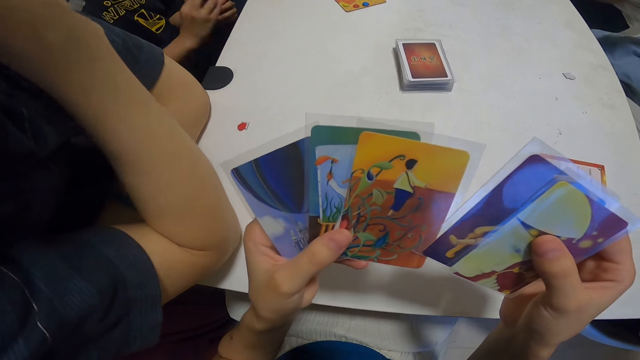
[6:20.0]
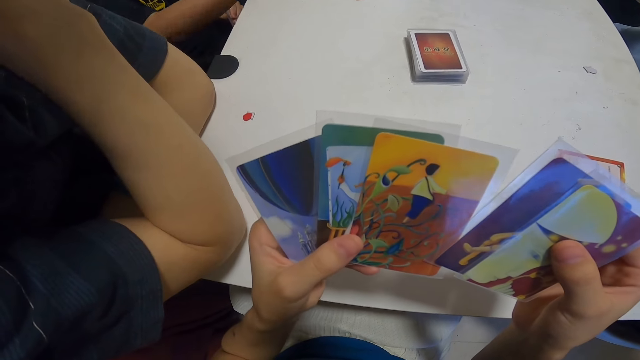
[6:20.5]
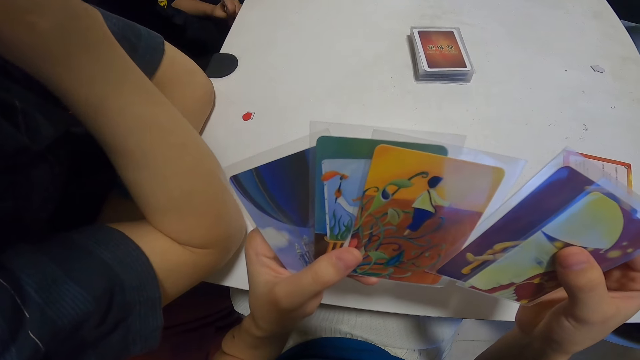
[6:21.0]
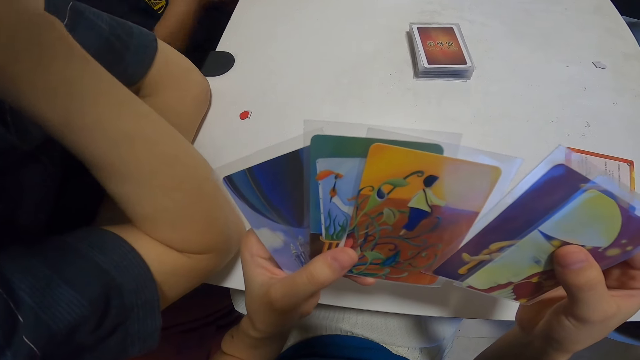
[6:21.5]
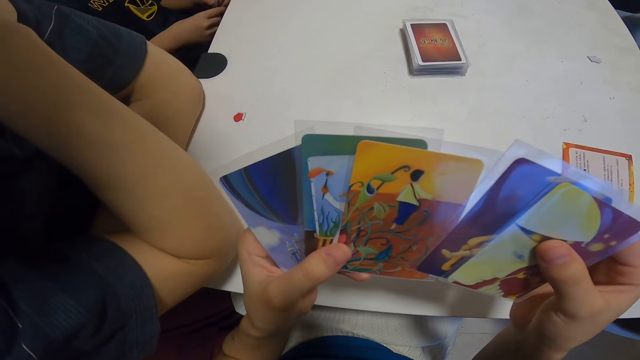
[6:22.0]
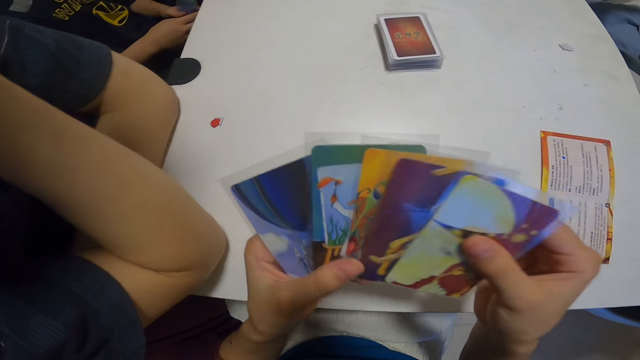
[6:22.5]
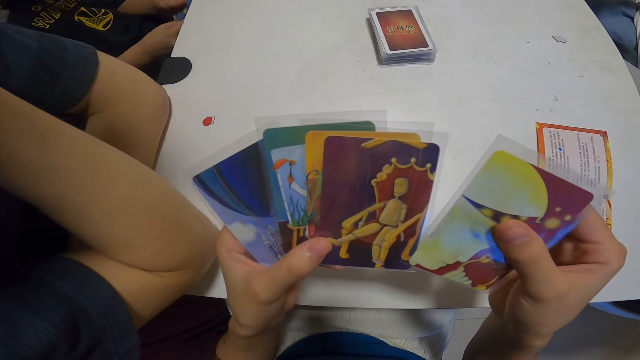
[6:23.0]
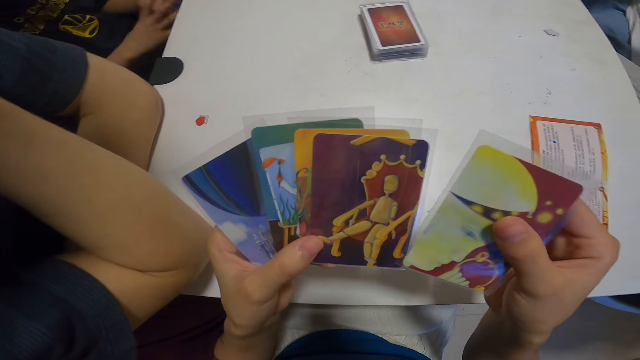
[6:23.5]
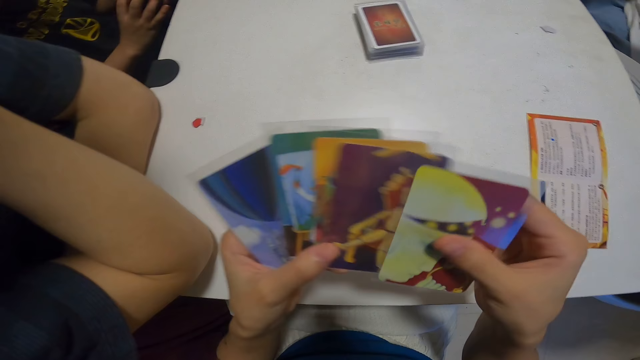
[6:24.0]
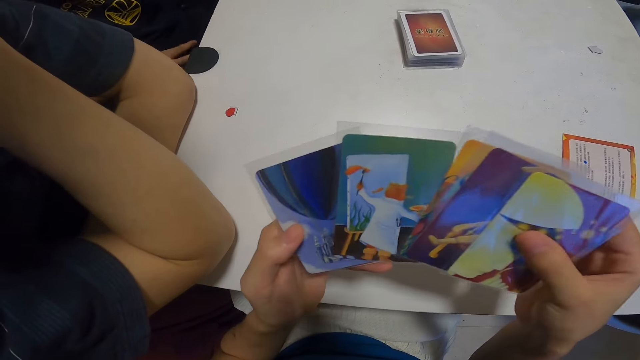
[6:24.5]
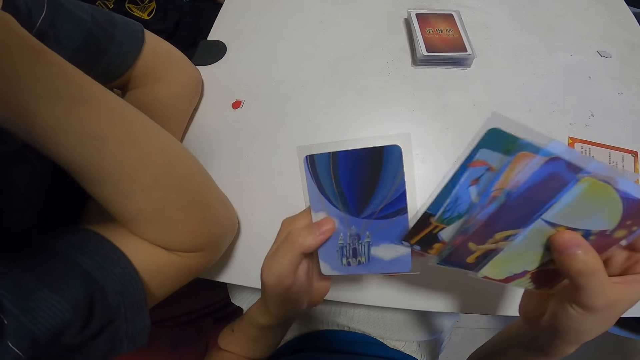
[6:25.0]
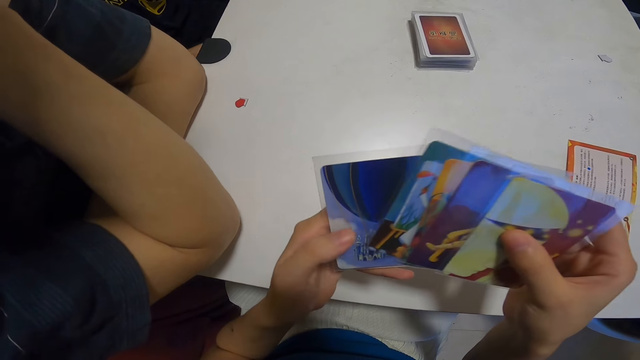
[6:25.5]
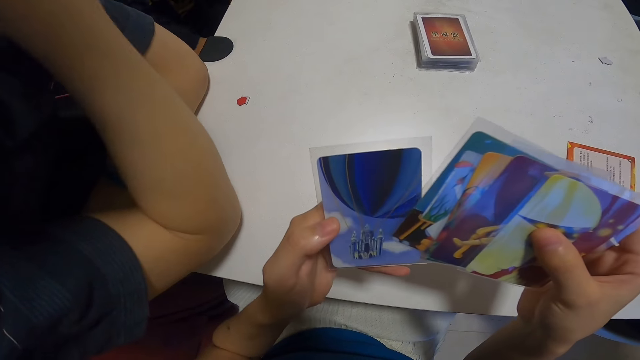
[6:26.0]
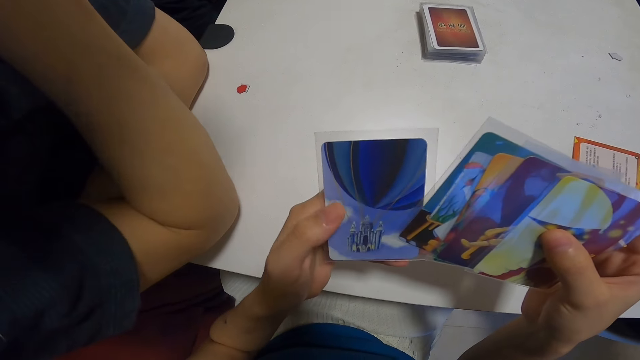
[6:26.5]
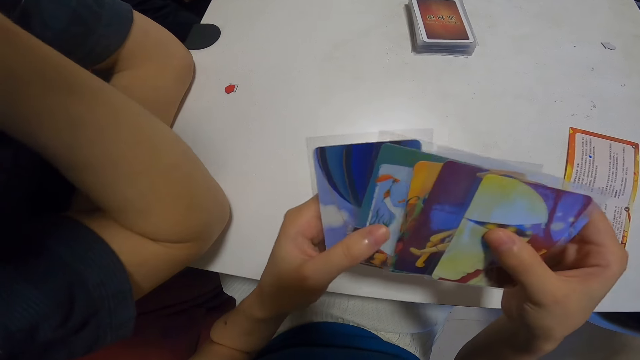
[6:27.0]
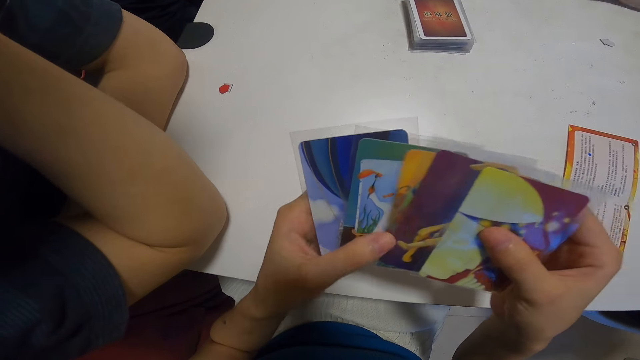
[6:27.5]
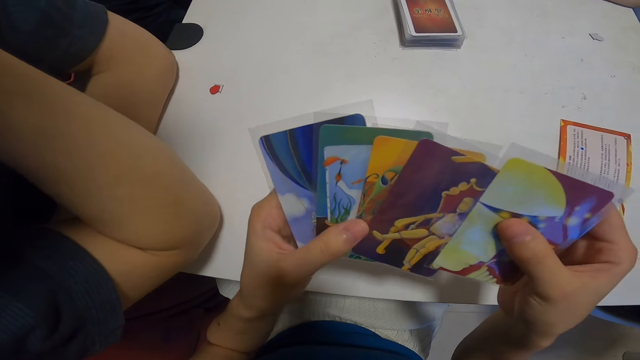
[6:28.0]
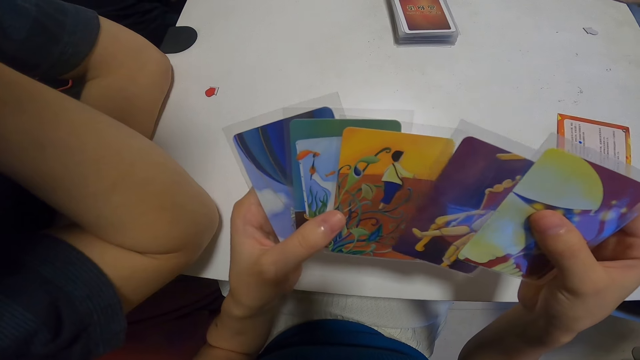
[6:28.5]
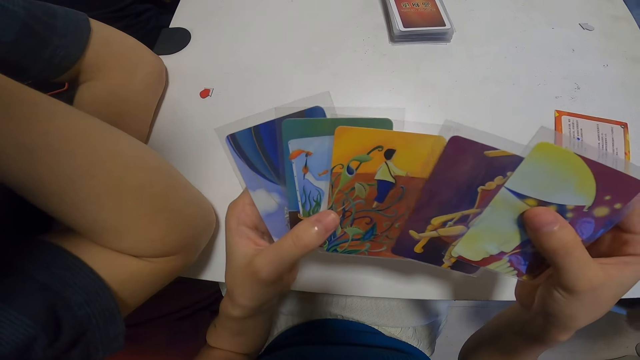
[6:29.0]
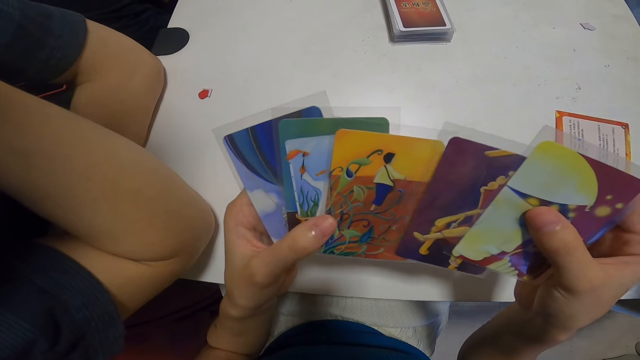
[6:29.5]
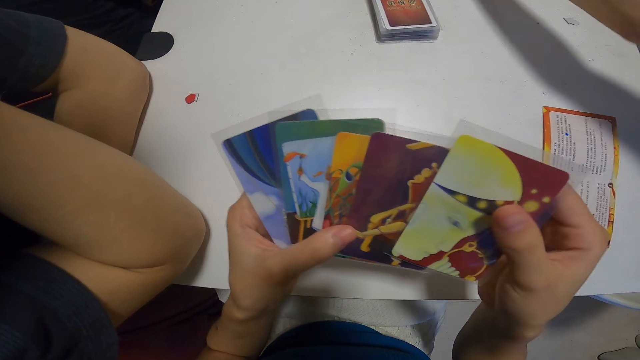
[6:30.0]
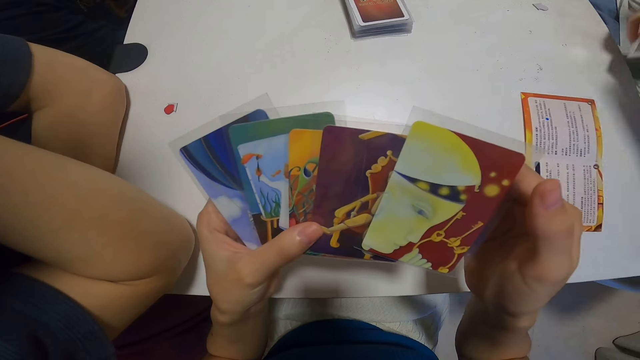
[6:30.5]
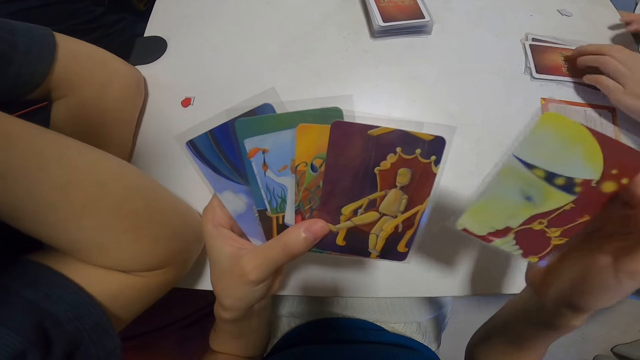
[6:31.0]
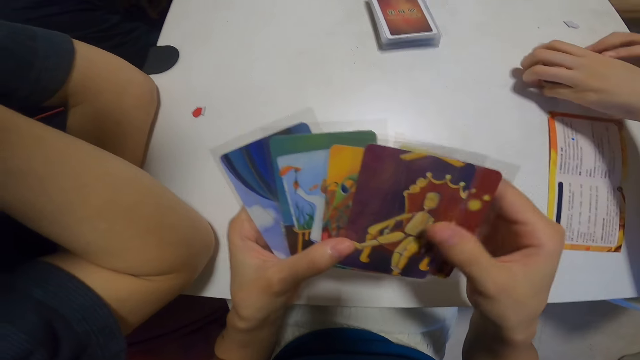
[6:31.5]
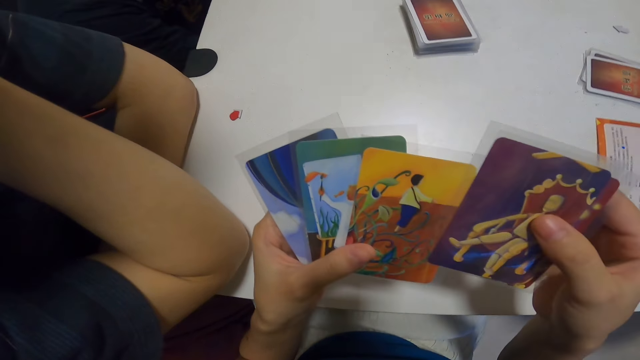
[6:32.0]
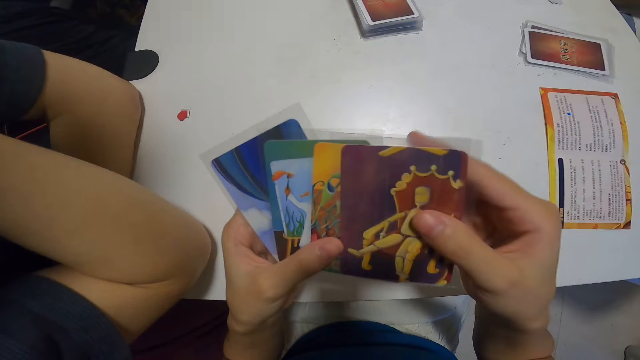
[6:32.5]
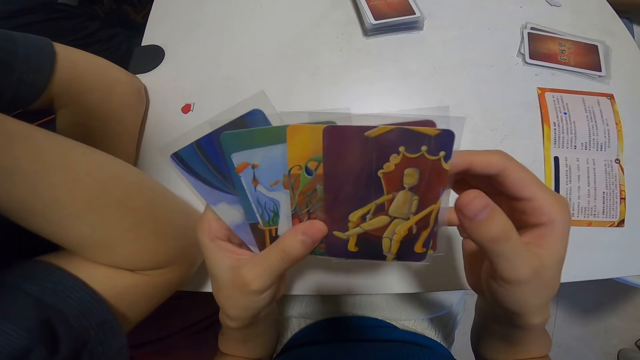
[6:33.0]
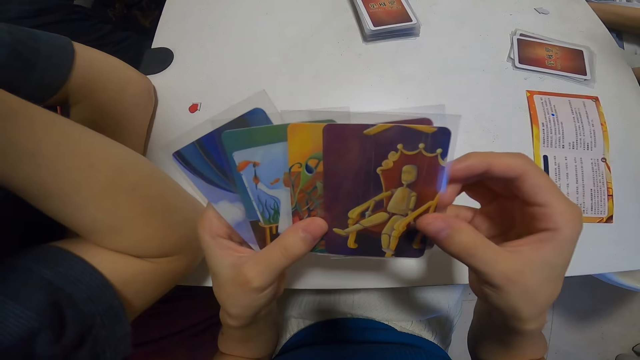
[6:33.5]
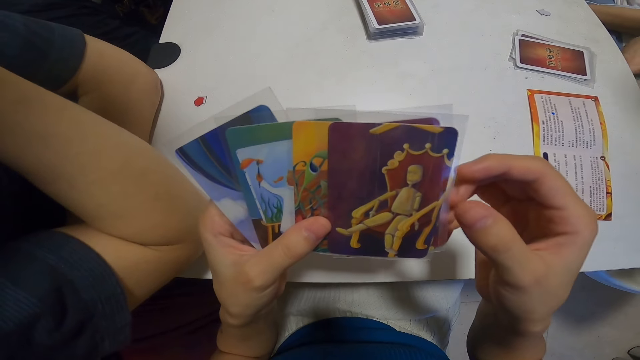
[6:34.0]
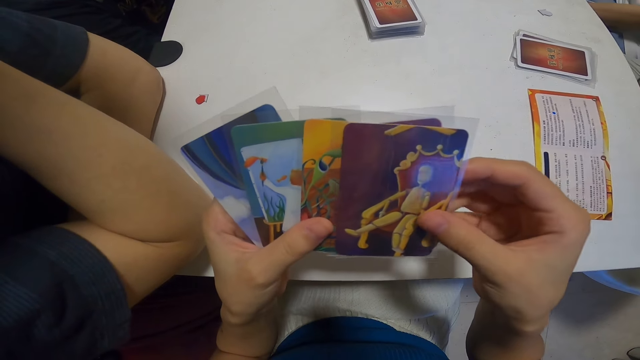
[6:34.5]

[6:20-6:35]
A person lifts his hand. The camera wearer checks her cards. Another person places his hand on the table. A third person stretches his hand and places the cards on the table. The camera wearer checks her cards.

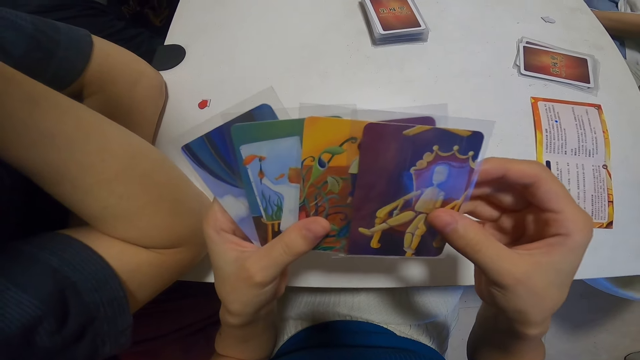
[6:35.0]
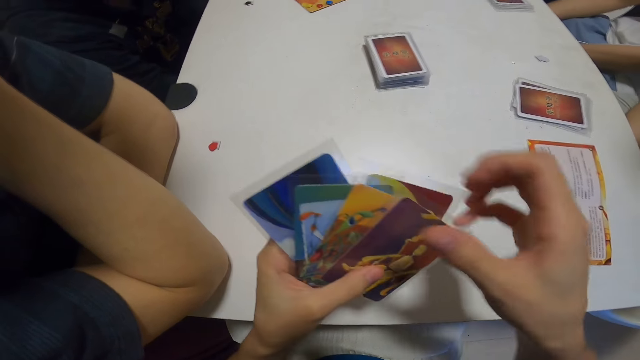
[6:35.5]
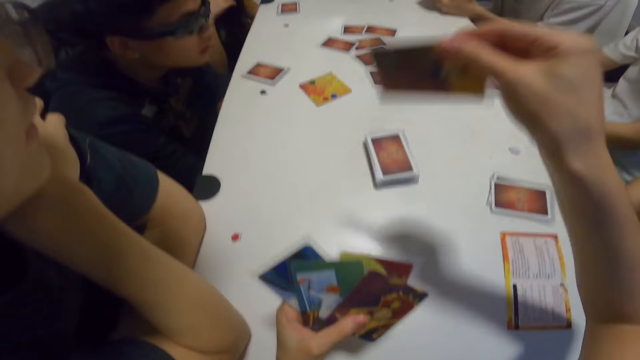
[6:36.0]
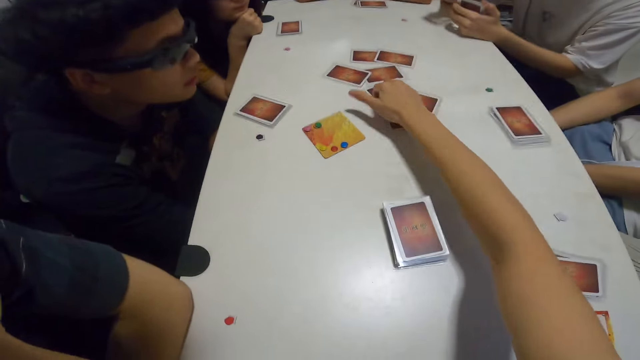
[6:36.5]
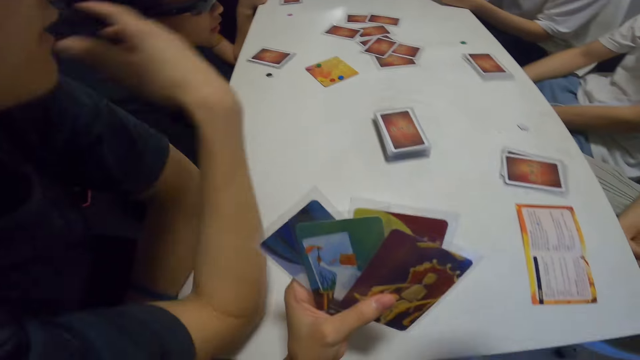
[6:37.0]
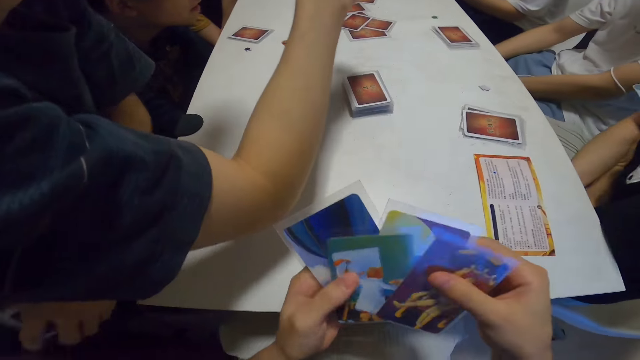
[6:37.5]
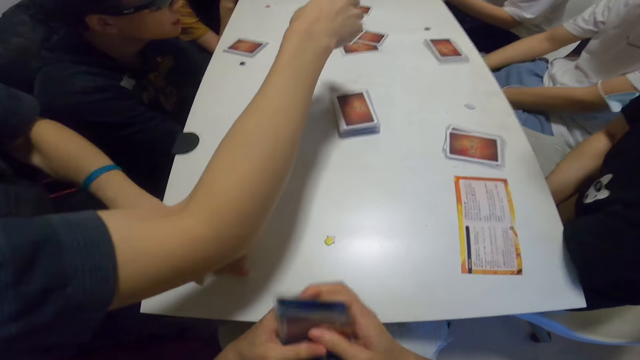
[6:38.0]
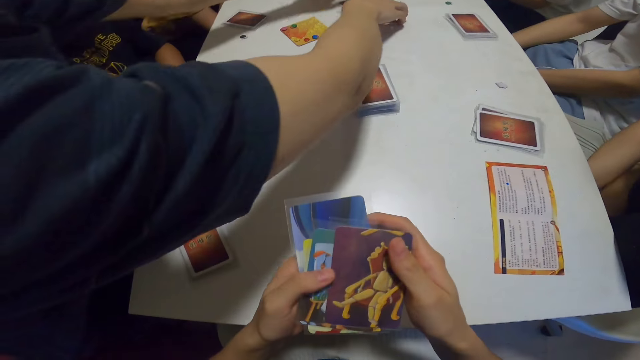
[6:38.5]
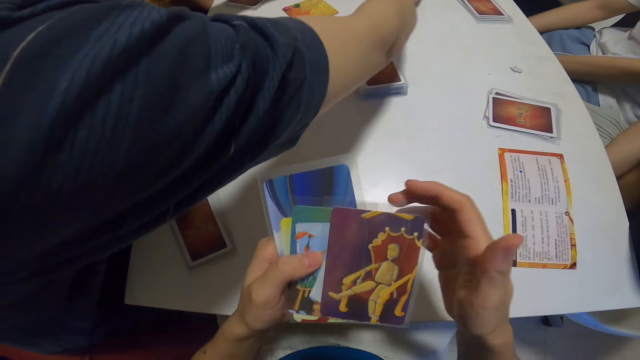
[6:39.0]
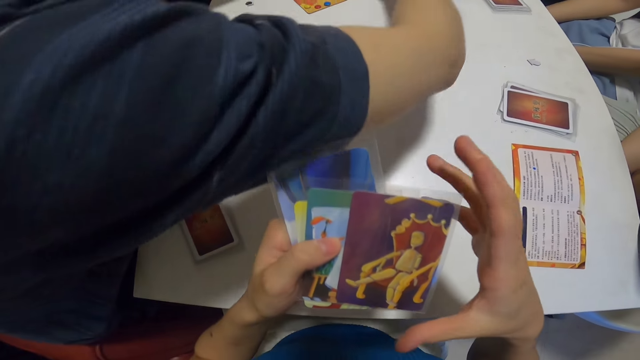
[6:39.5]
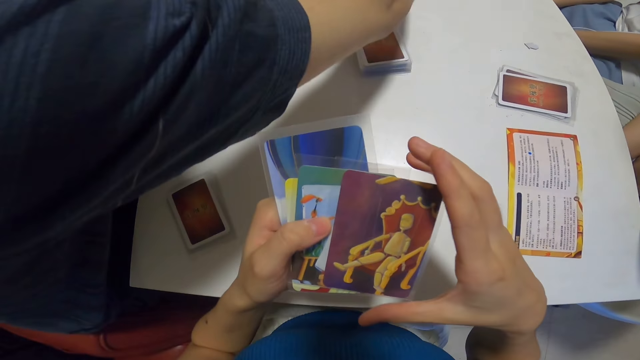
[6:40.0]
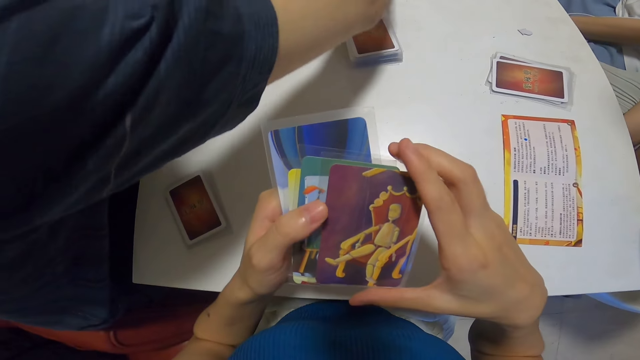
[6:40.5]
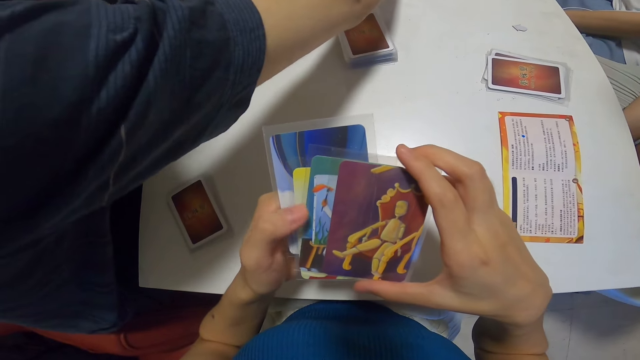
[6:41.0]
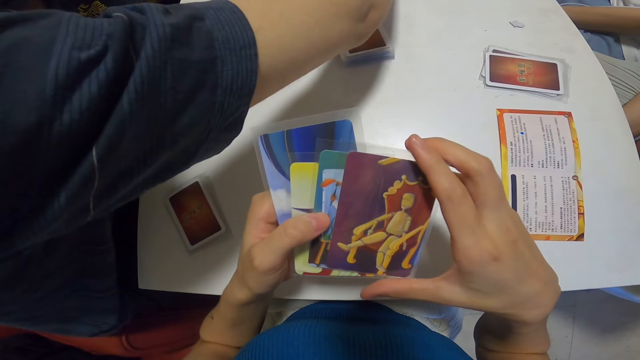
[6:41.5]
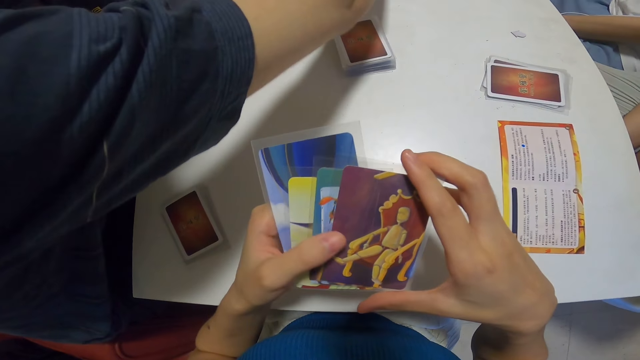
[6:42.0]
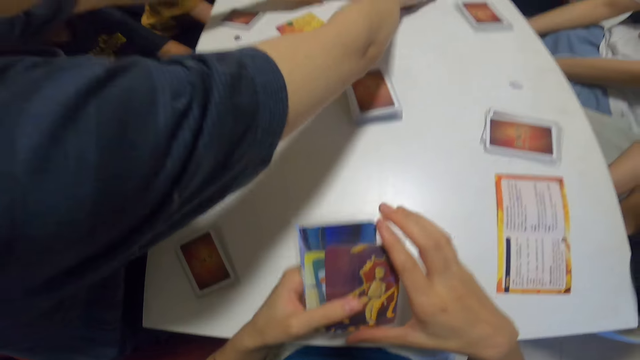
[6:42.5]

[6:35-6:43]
The camera wearer picks up a card and places the card on the table. A person rests her chin on her fist. Another person stretches his hand and sorts cards on the table. The camera wearer touches her cards.
